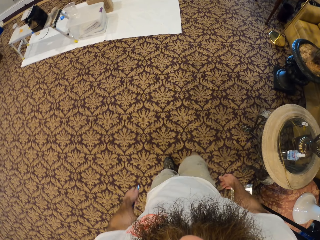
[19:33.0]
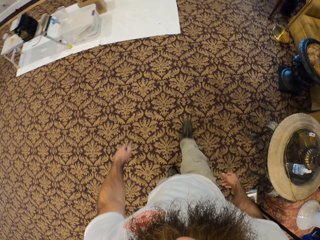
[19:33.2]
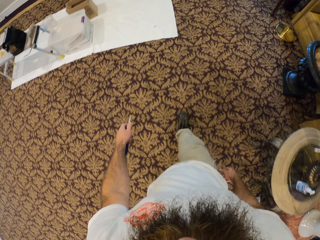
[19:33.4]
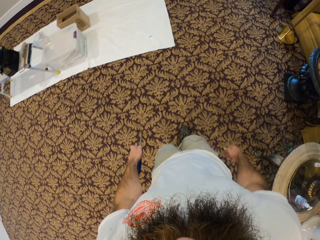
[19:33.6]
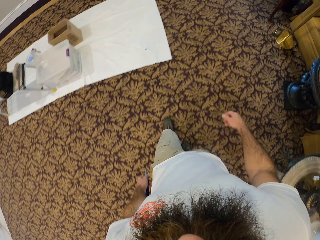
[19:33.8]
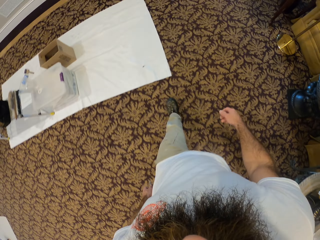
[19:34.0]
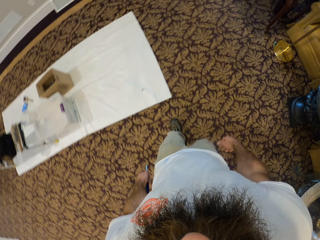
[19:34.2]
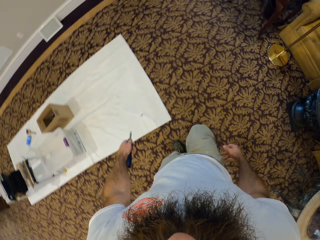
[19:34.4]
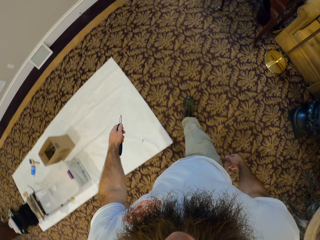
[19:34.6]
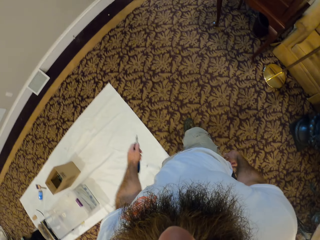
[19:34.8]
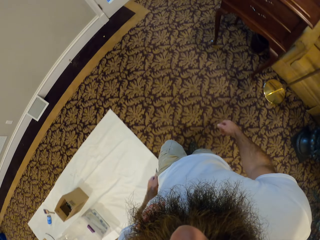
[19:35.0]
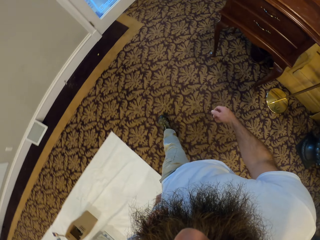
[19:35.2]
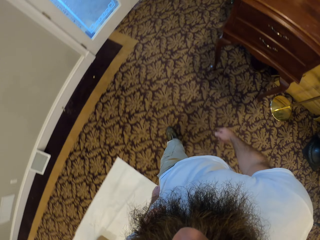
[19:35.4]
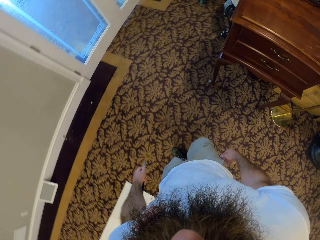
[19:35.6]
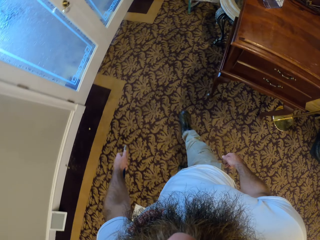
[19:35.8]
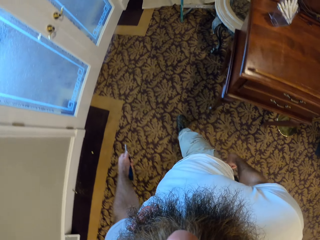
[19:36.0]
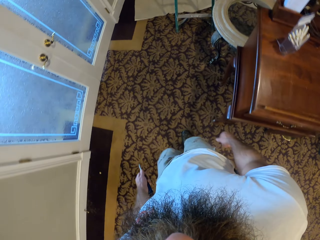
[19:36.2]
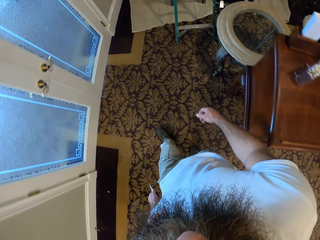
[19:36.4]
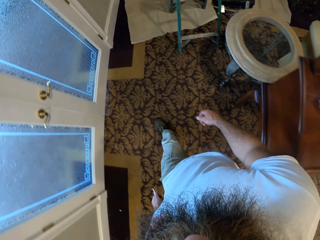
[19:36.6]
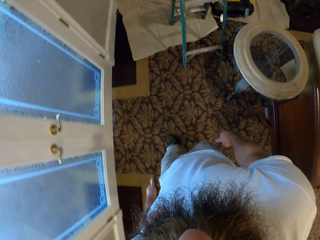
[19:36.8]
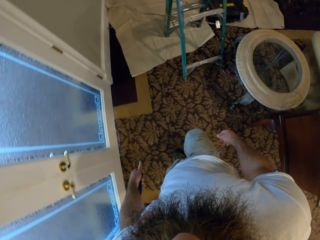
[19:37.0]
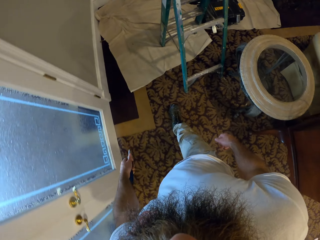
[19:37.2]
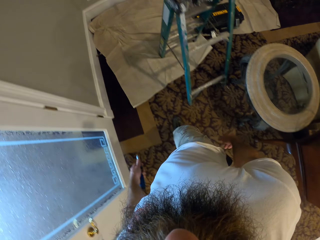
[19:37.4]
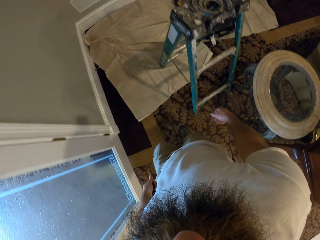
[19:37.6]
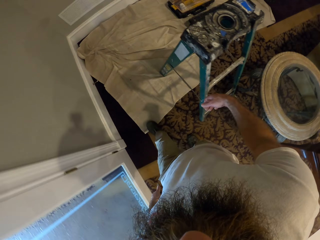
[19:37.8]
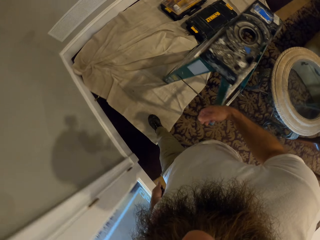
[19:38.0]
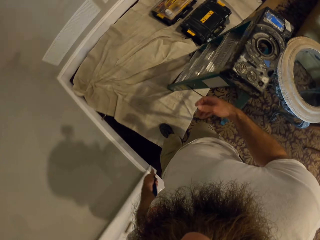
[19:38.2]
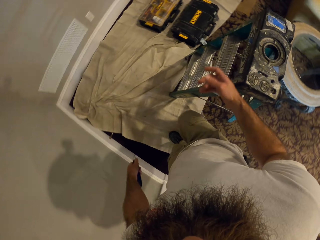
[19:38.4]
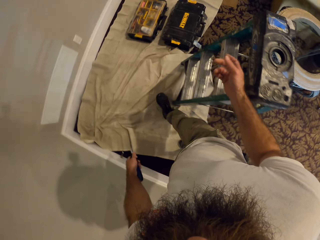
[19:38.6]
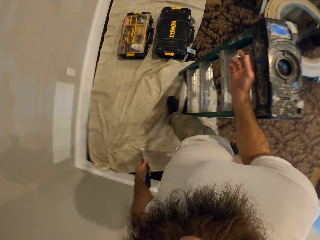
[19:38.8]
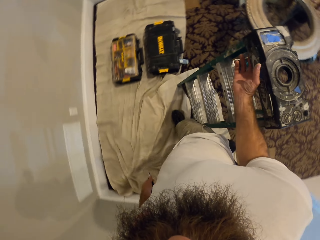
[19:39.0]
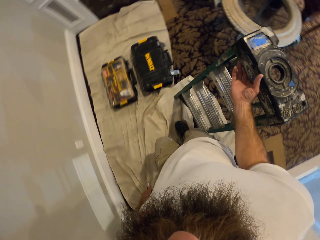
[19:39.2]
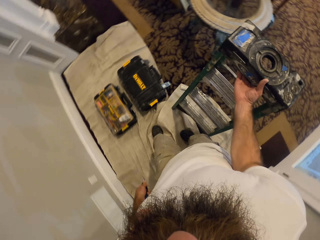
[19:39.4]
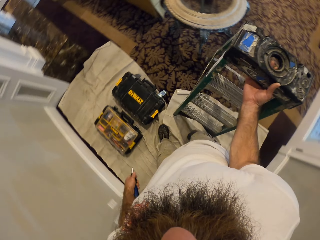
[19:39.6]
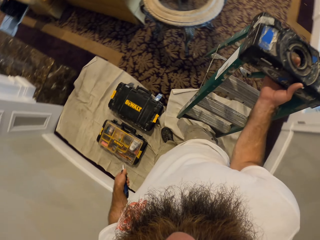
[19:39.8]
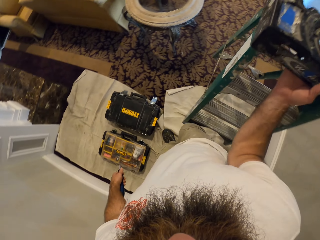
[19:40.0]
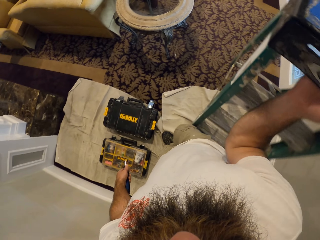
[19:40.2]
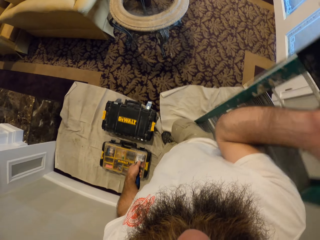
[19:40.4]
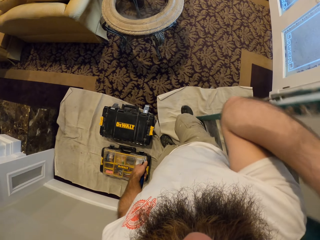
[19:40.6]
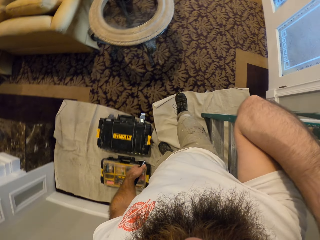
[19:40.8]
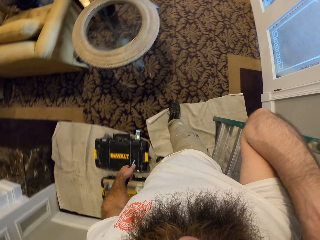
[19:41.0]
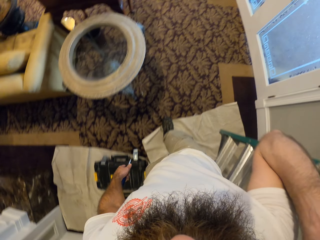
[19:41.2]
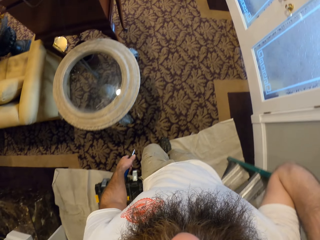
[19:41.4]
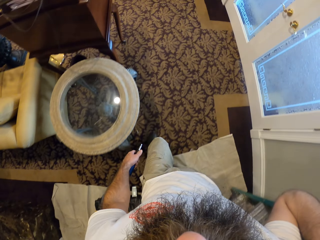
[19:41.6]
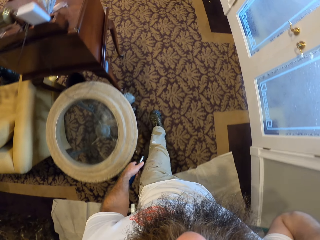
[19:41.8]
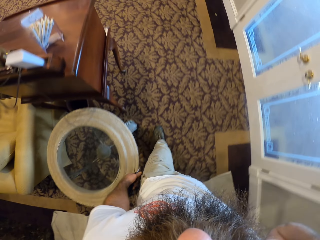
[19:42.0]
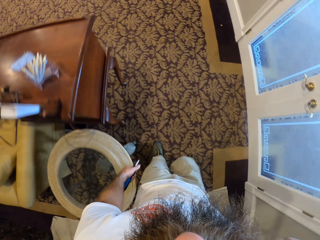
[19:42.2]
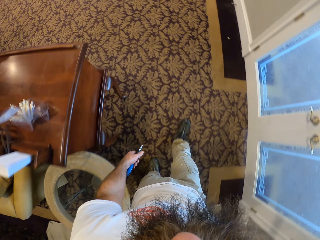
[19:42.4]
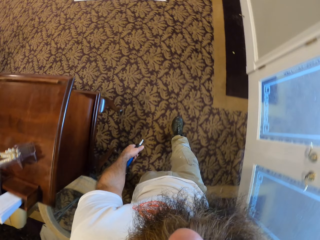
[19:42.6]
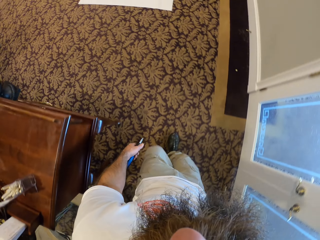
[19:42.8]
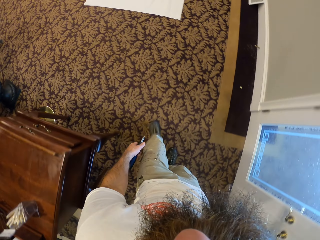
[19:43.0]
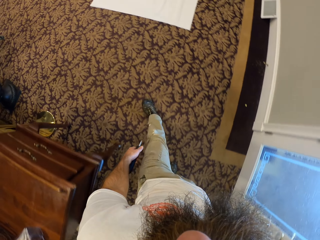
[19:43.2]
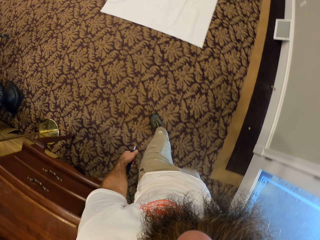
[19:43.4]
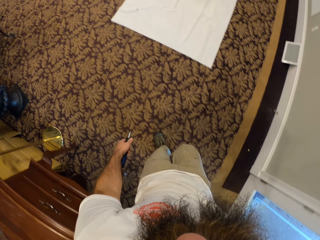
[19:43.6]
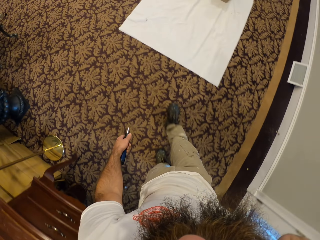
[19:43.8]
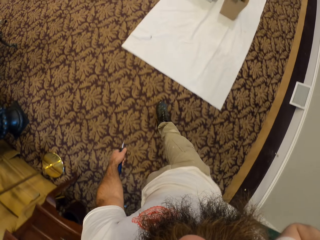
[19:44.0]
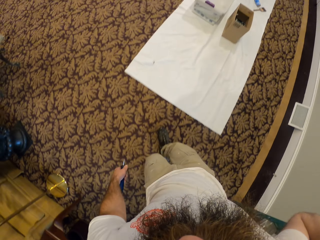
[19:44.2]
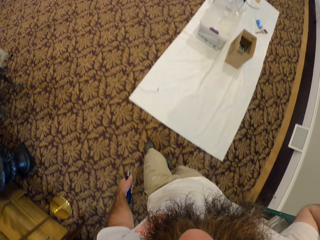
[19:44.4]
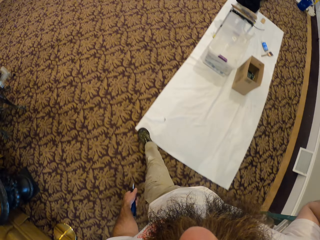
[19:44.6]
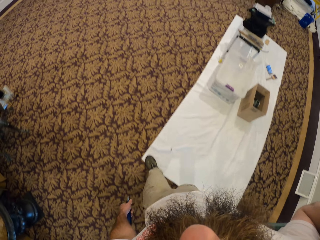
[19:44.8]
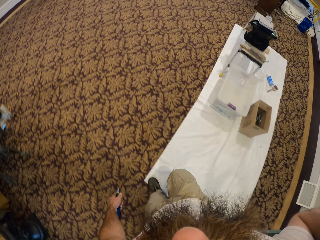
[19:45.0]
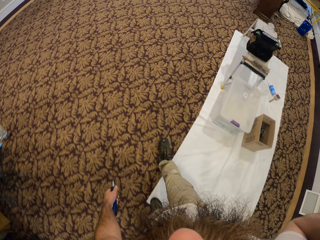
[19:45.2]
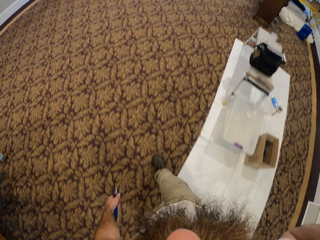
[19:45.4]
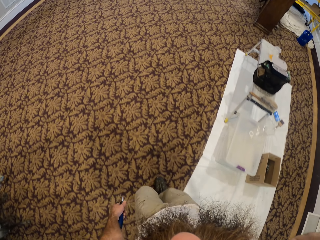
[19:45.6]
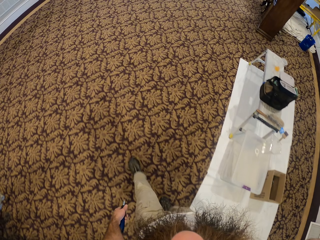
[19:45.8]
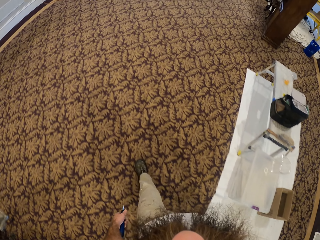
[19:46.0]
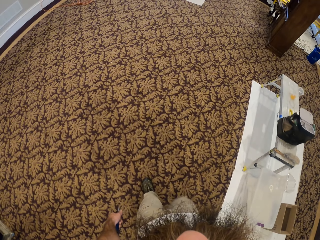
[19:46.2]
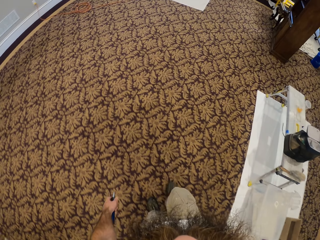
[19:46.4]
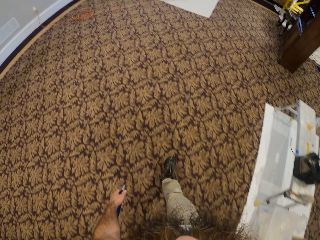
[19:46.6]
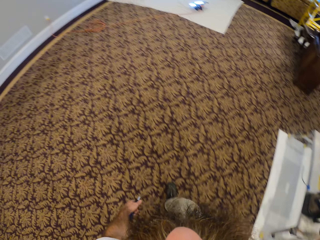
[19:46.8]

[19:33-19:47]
The camera wearer carries a ladder from the floor with his right hand. He walks around the room.

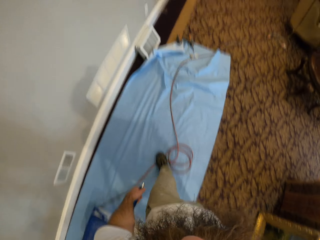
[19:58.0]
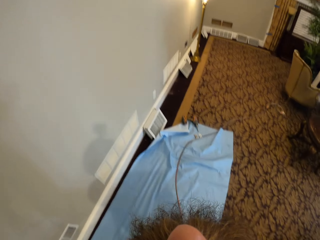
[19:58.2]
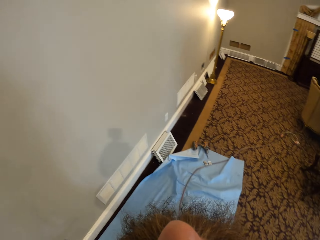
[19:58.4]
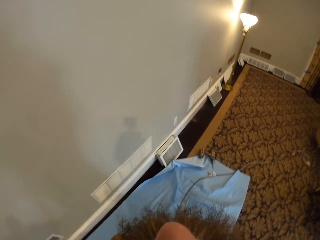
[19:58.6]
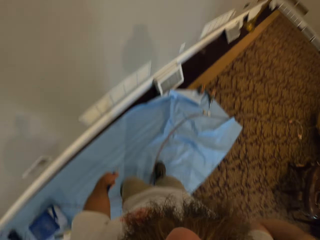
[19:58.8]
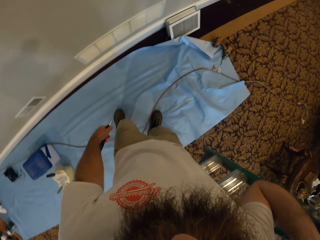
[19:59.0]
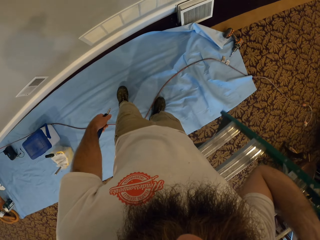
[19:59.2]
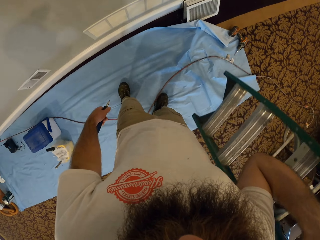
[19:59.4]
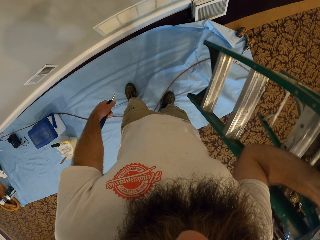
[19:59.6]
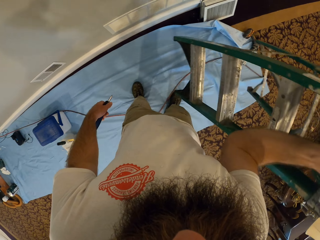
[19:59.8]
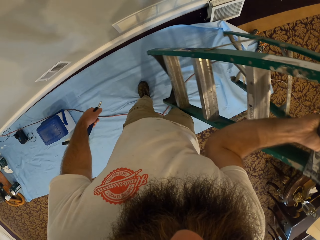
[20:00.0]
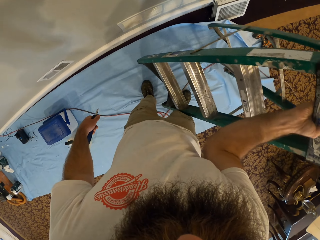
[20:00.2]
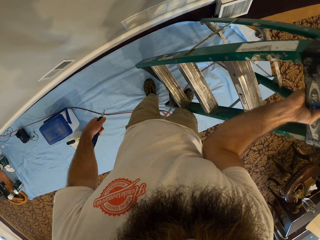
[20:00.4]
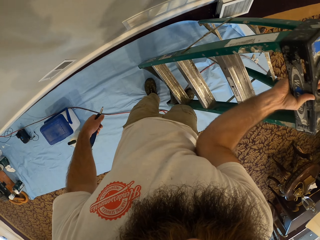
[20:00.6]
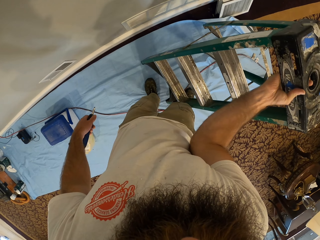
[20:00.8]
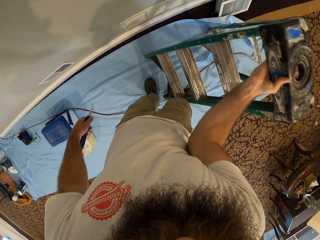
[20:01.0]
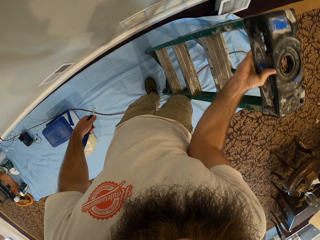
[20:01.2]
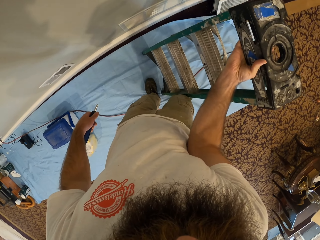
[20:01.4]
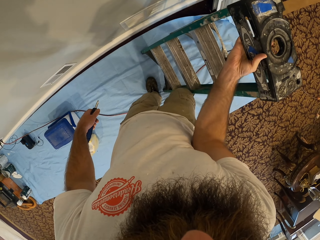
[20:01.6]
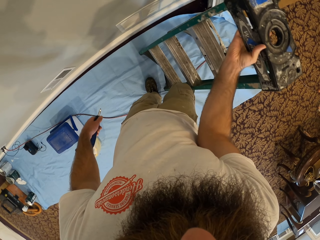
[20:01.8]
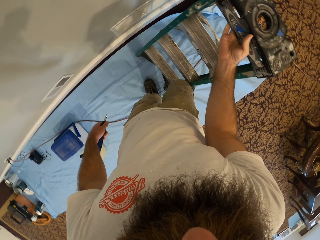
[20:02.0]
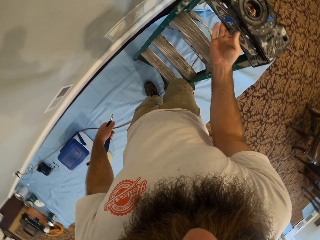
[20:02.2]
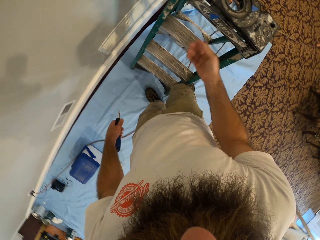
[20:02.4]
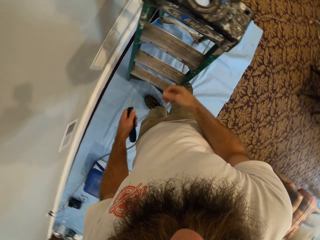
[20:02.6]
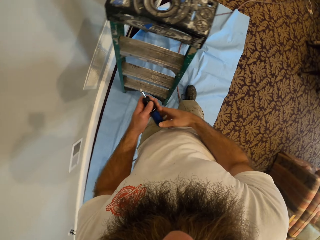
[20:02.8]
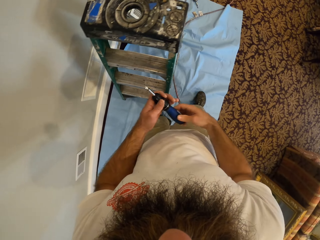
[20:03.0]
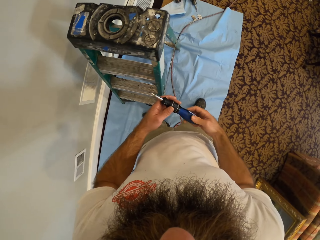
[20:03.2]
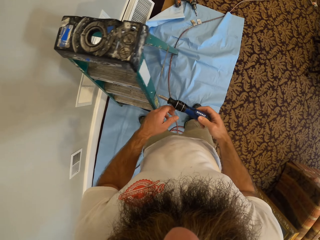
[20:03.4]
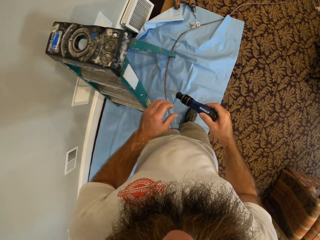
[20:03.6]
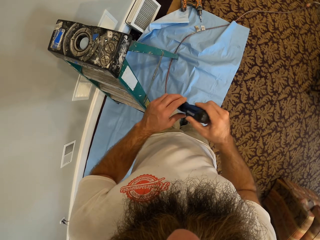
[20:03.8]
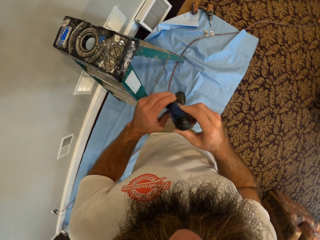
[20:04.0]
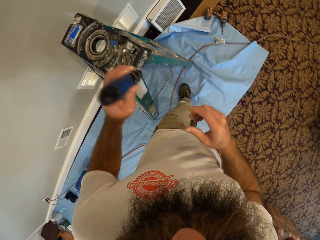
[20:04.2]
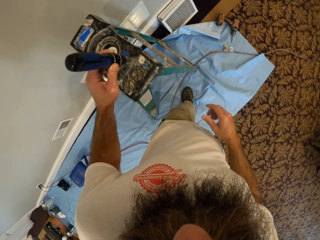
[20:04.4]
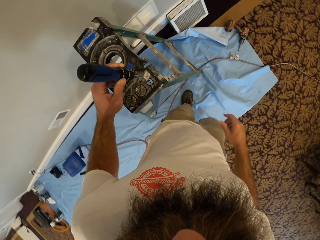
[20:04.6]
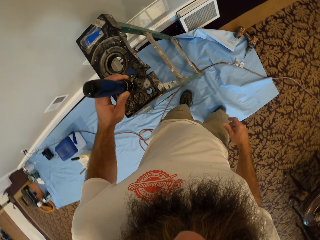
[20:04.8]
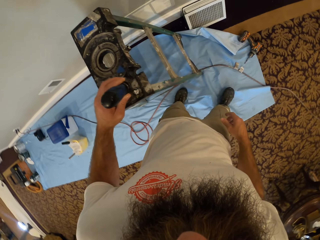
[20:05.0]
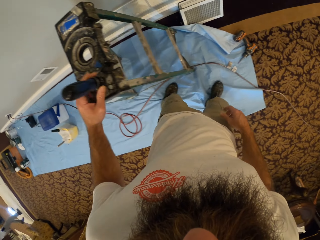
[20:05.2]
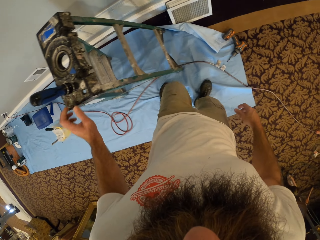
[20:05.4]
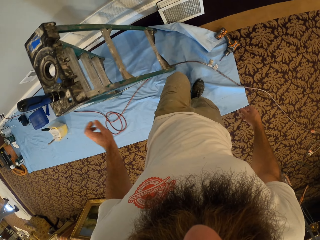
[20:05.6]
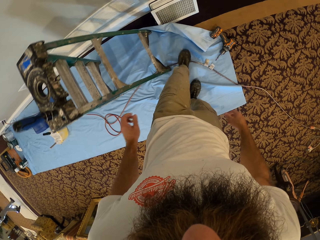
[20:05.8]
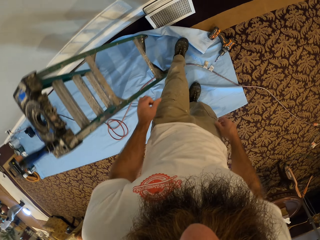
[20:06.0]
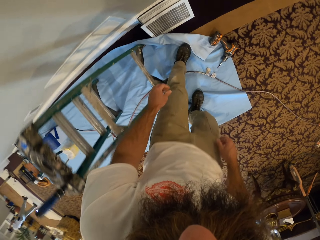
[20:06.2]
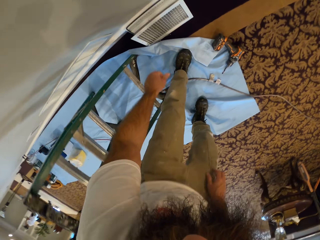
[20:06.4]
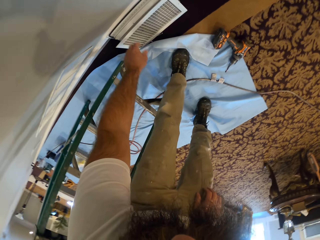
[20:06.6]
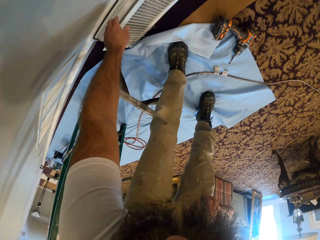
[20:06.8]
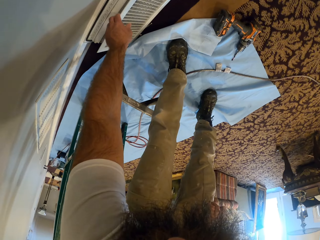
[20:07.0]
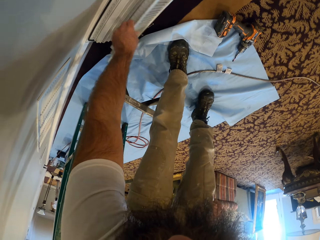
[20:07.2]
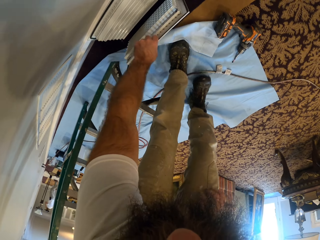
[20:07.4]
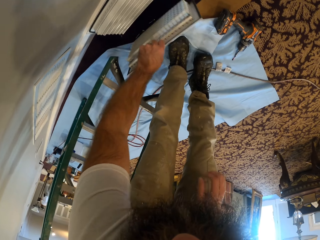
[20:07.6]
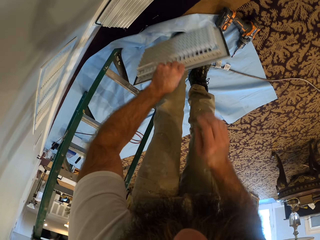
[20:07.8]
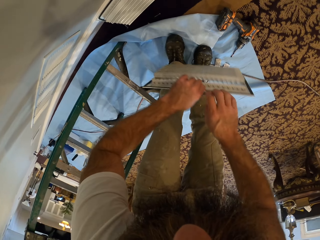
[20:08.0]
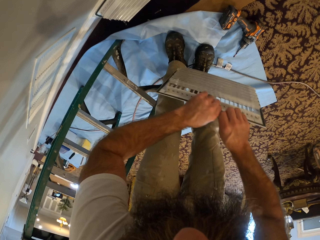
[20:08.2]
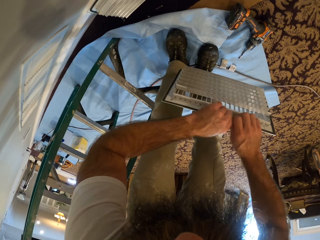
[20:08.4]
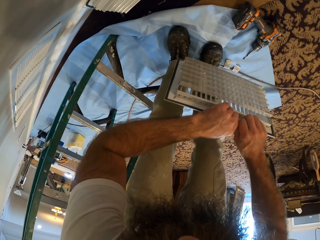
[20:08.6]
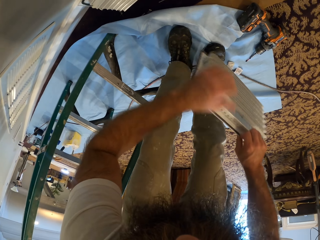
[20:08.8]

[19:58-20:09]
The camera wearer drops the ladder on the floor with his right hand. He drops the screwdriver on the ladder with his left hand. He picks a vent cover from the floor with his left hand. He passes the vent cover from his left hand to his right hand.
